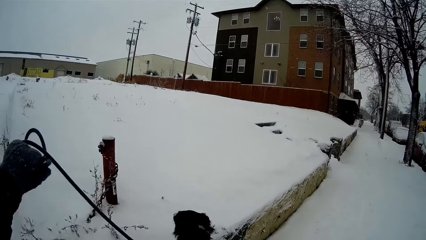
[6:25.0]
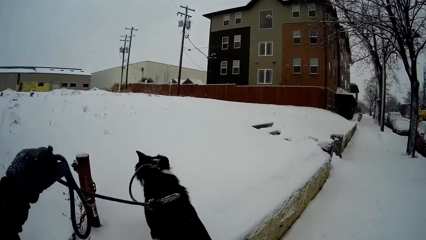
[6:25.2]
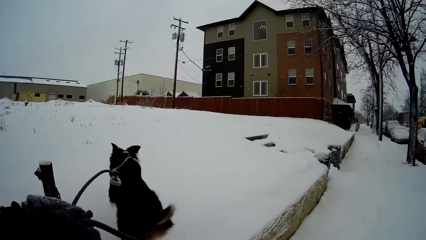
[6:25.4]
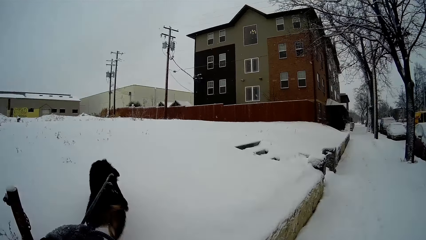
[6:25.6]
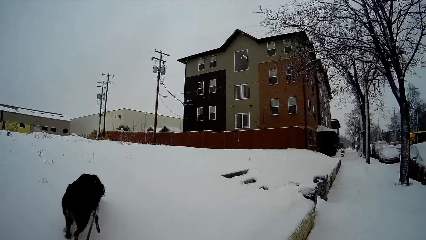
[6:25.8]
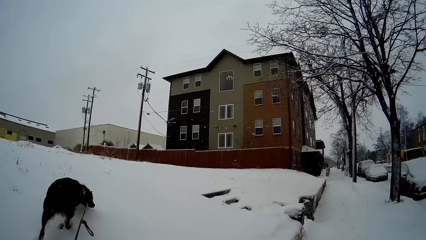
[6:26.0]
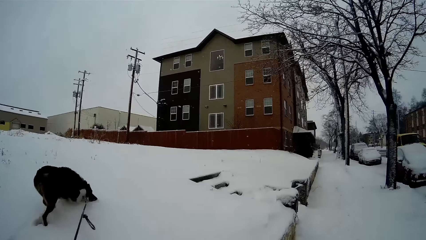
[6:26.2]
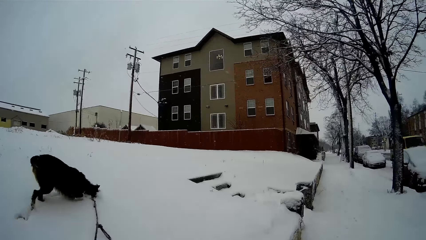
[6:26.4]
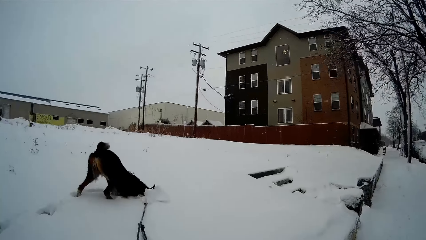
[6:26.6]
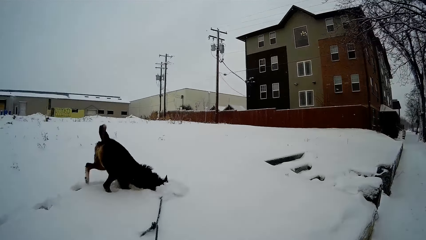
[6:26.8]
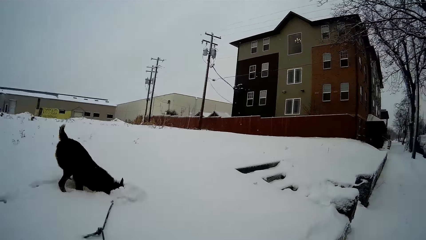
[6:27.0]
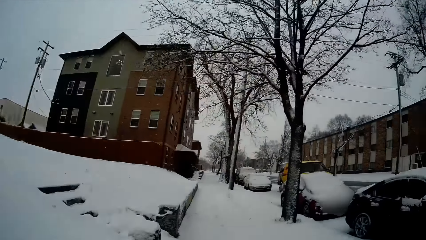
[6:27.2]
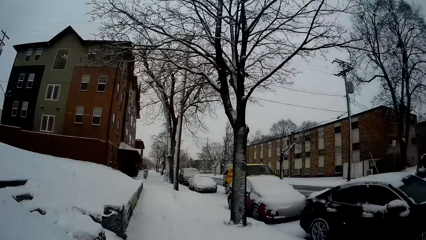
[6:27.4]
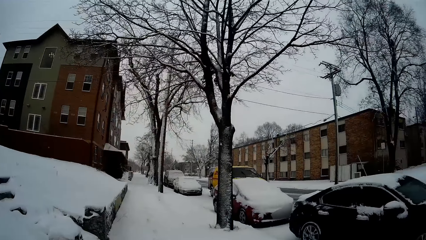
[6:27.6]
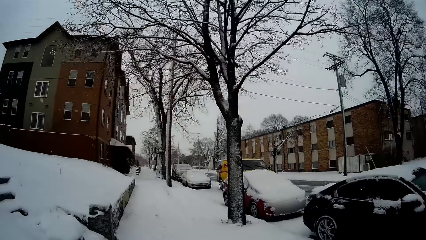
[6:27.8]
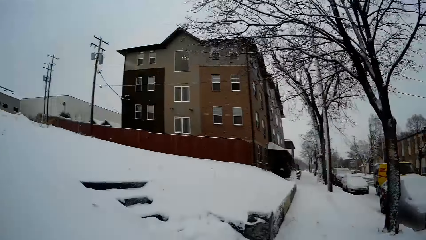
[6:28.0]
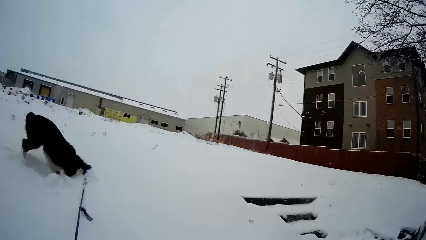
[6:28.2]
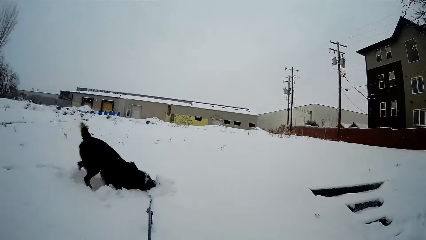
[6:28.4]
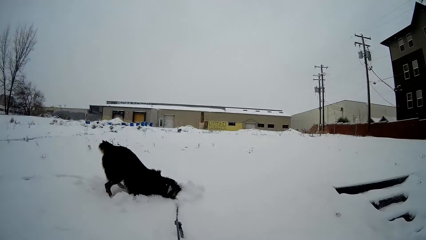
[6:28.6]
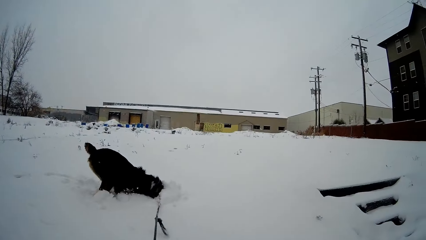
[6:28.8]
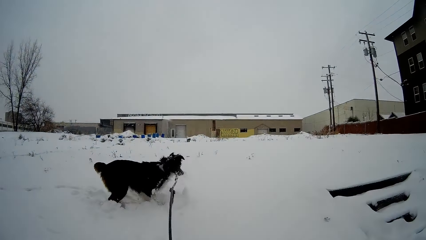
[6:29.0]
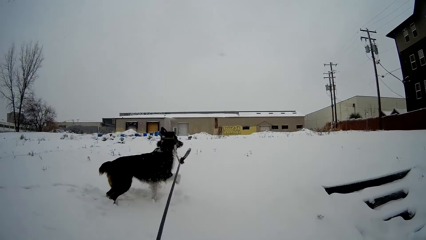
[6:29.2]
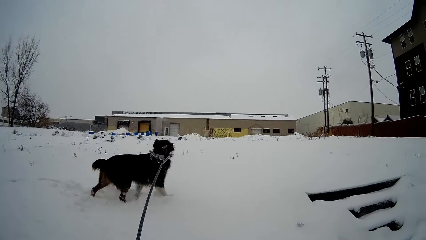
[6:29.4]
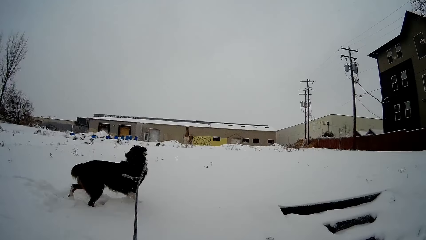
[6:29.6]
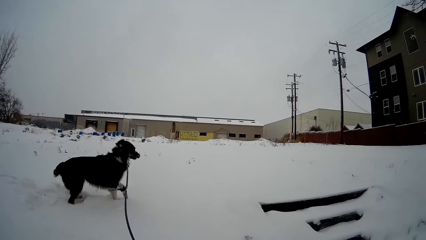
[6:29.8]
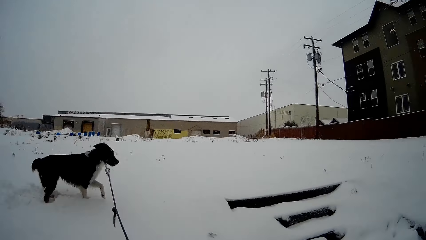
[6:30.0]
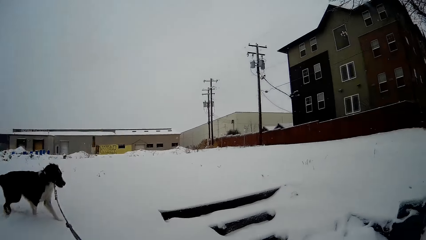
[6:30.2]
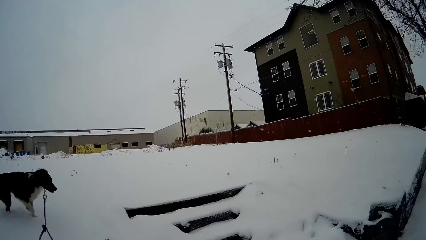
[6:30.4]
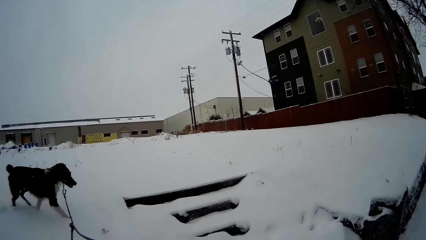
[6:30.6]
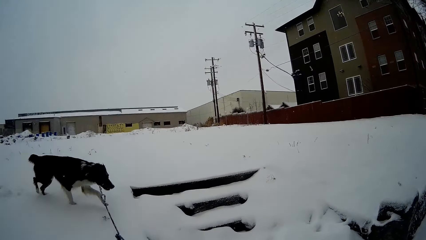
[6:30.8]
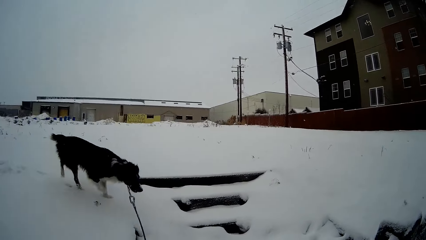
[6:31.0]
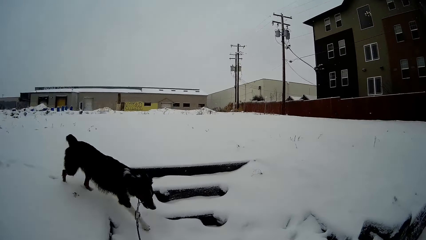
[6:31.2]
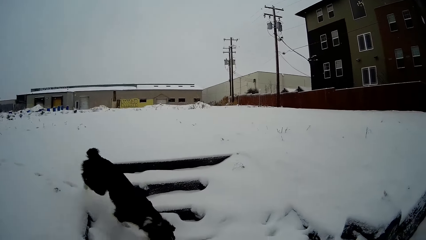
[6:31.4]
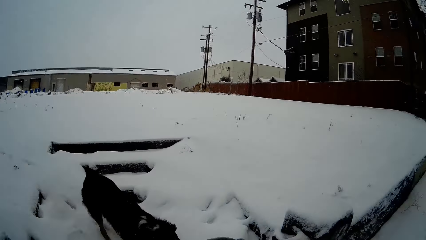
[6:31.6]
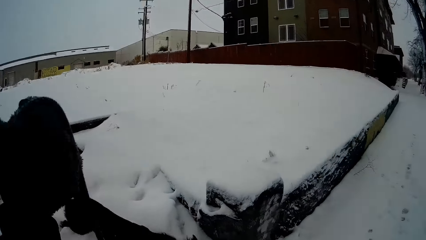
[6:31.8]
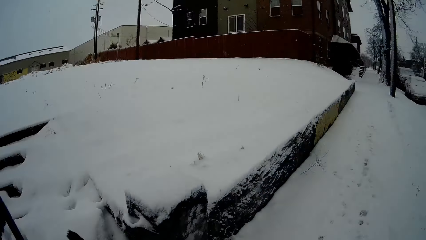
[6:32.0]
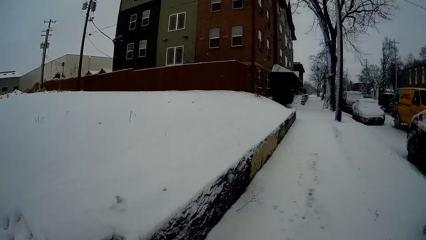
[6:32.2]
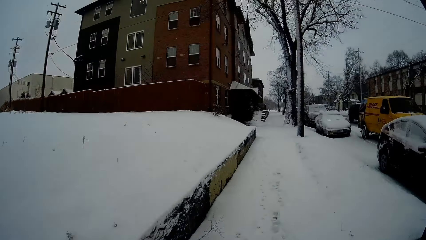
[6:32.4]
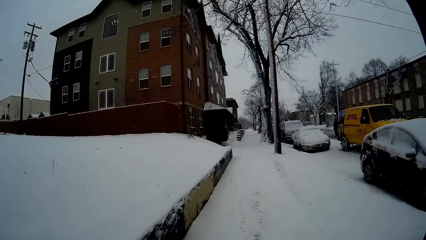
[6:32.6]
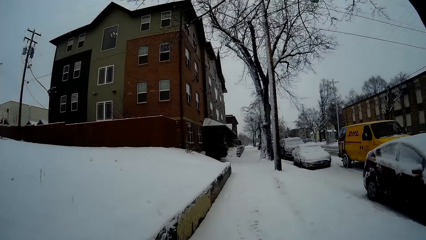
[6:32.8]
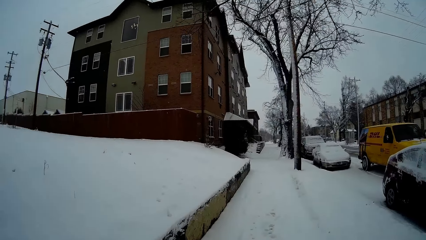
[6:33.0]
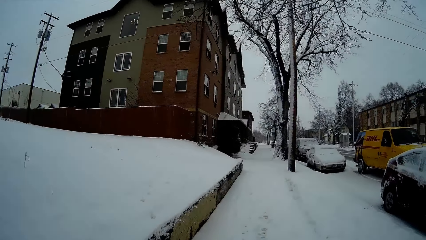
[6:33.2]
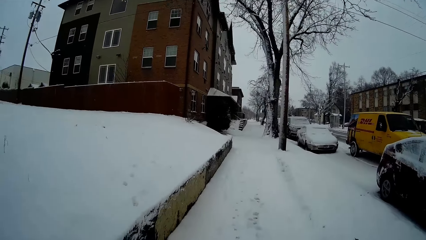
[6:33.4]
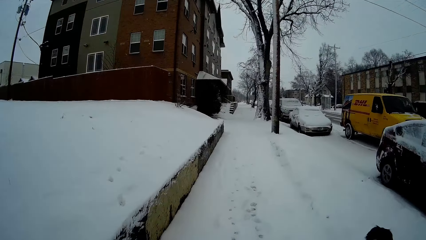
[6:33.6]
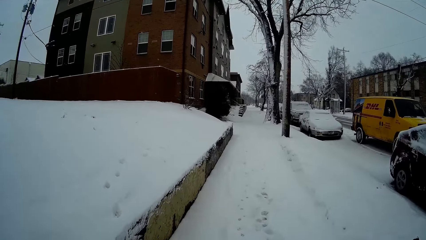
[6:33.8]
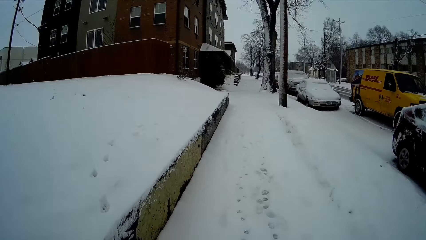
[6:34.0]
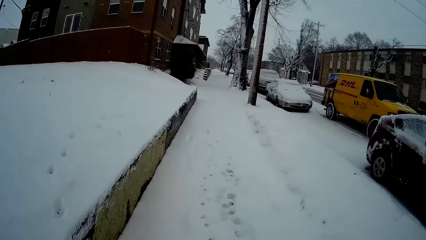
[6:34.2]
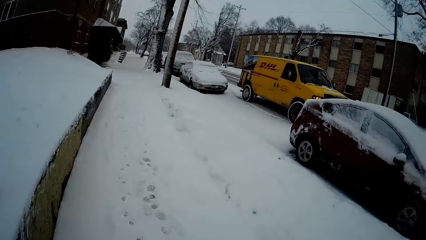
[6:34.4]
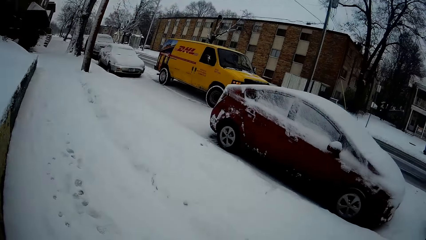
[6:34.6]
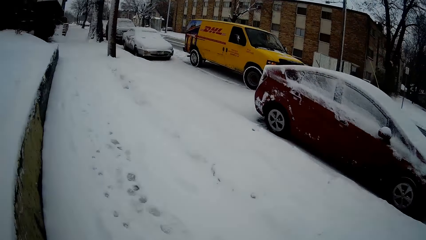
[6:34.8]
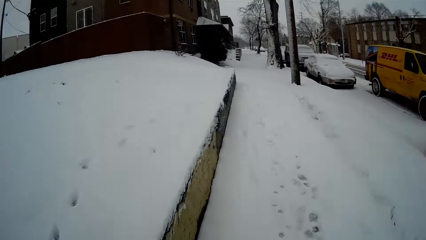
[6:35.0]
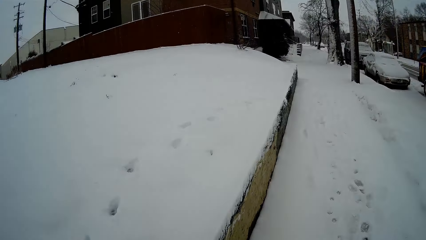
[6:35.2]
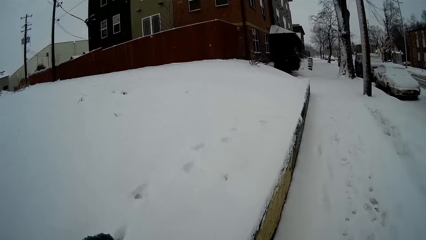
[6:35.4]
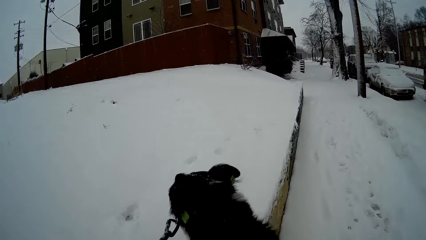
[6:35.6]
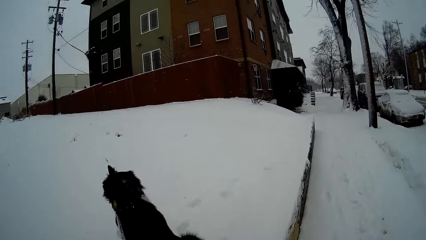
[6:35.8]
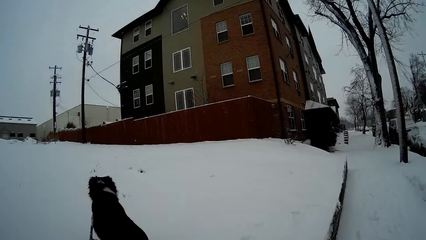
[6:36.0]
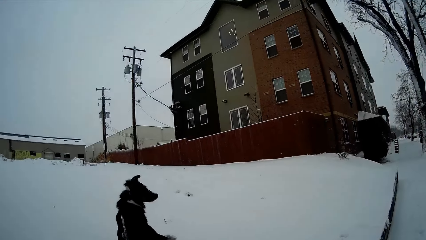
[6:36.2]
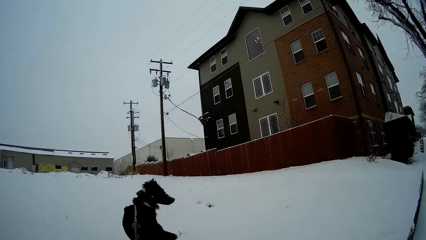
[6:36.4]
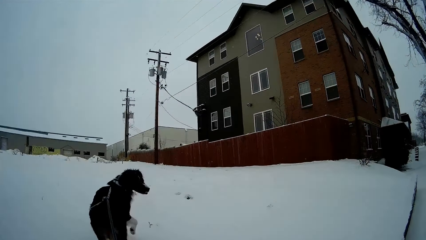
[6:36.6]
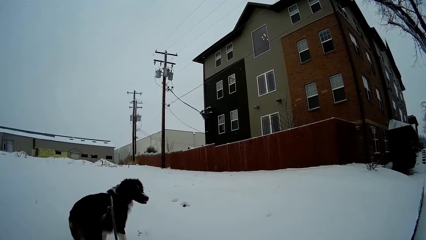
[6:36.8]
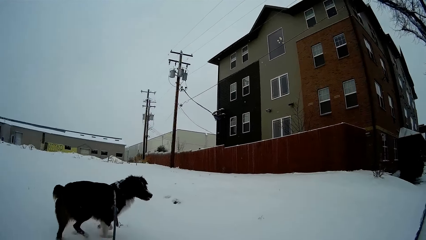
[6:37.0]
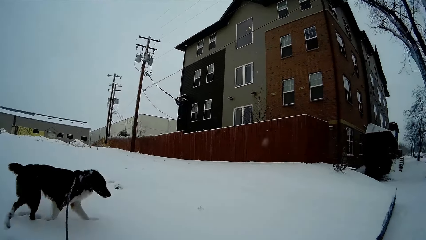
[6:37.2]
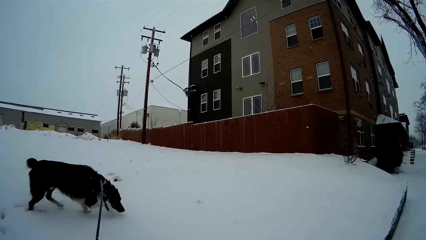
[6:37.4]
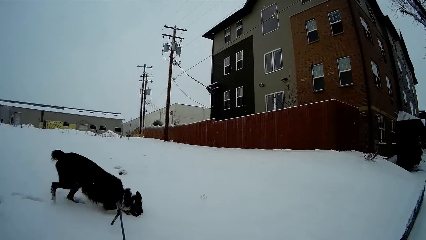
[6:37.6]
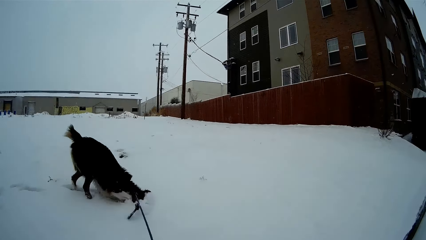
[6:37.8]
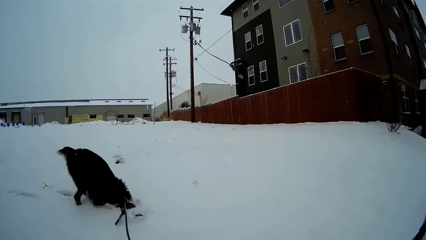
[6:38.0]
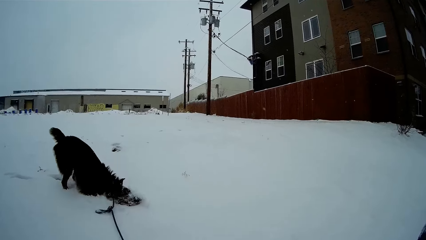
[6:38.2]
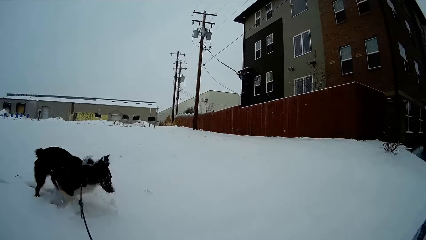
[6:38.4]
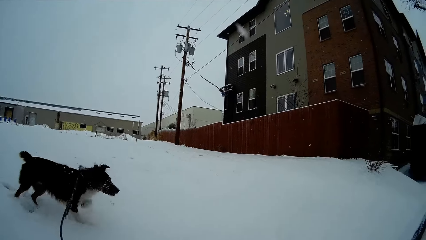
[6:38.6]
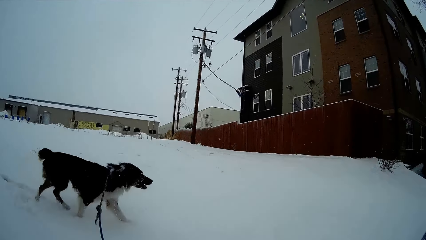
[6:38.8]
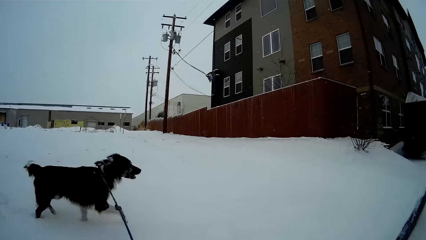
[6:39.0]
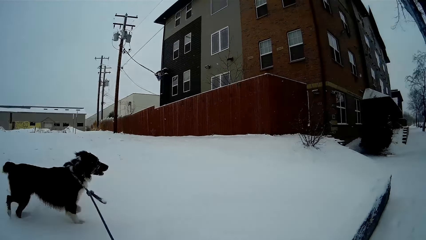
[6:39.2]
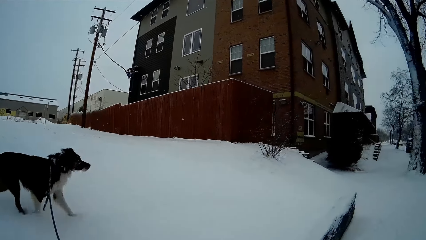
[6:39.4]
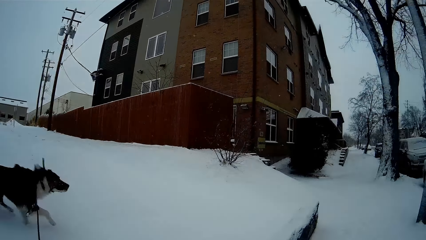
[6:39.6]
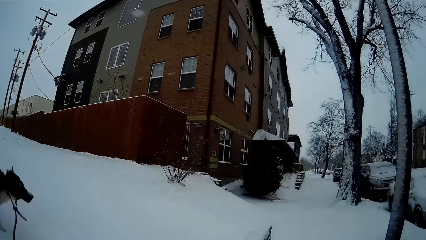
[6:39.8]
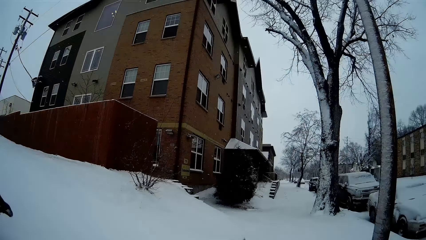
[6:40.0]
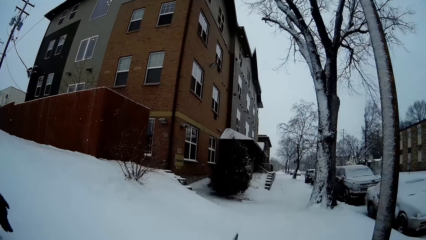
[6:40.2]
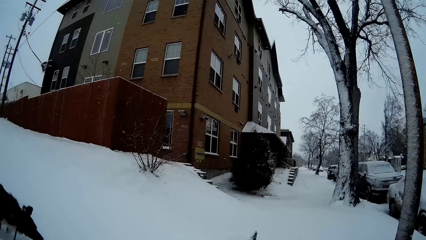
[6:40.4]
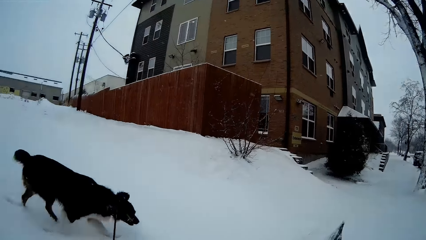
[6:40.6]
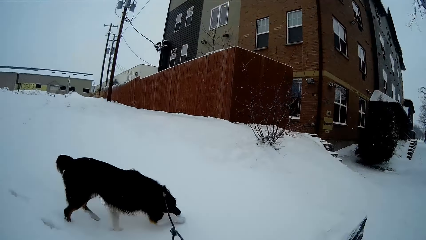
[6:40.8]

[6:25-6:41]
The camera wearer raises the leash of the dog with his left hand. The dog digs into the snow with its mouth. It digs into the snow with its mouth repeatedly.
